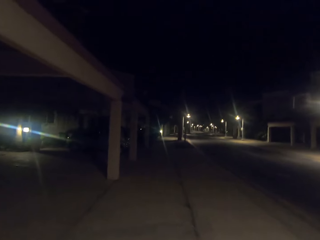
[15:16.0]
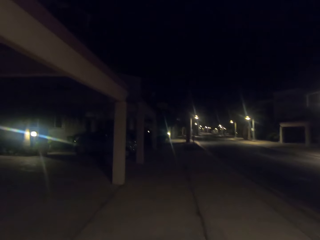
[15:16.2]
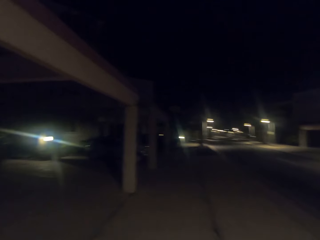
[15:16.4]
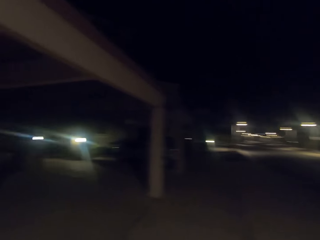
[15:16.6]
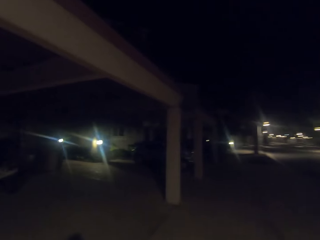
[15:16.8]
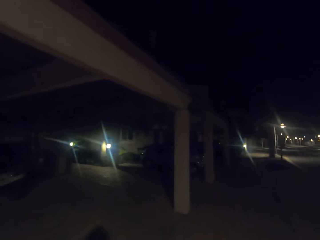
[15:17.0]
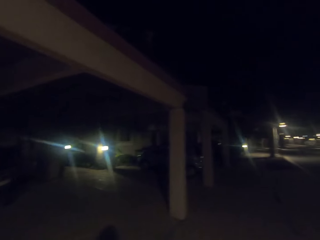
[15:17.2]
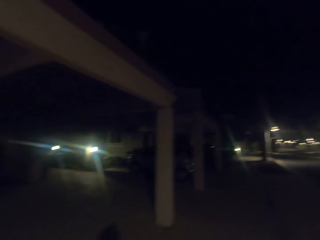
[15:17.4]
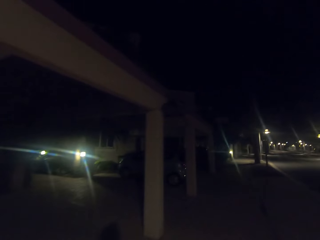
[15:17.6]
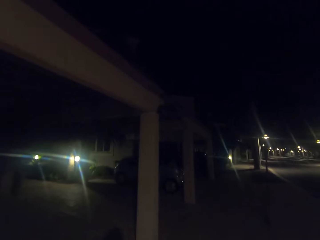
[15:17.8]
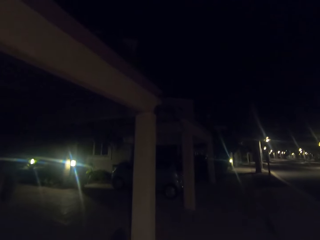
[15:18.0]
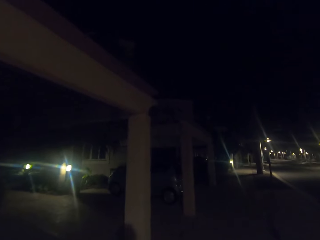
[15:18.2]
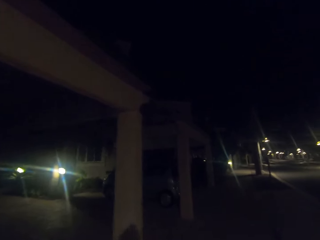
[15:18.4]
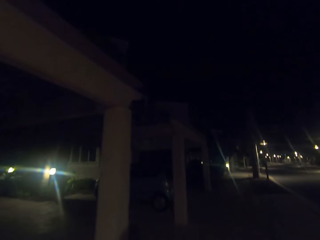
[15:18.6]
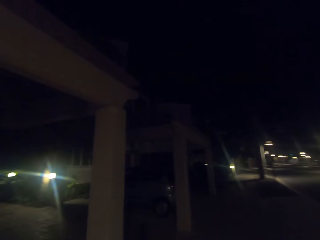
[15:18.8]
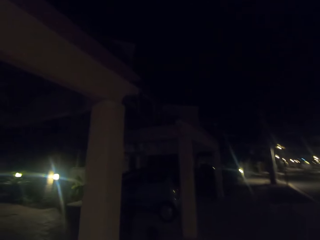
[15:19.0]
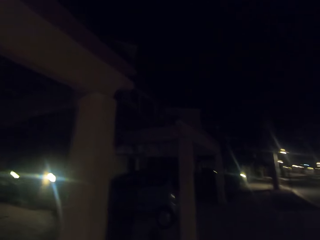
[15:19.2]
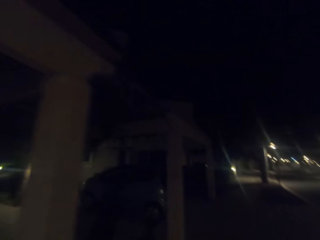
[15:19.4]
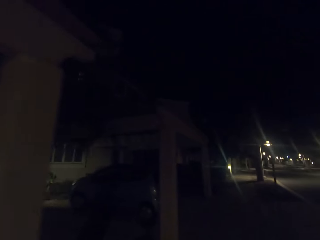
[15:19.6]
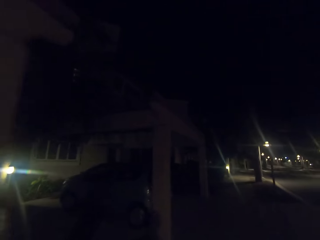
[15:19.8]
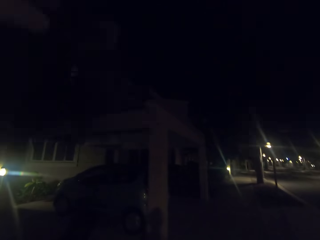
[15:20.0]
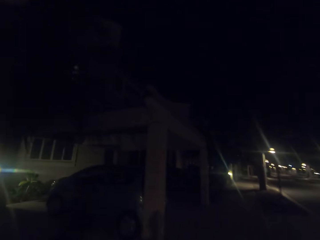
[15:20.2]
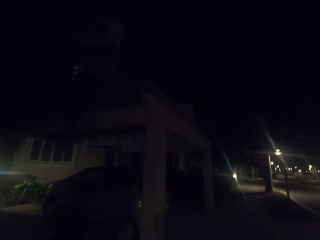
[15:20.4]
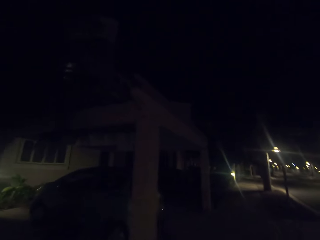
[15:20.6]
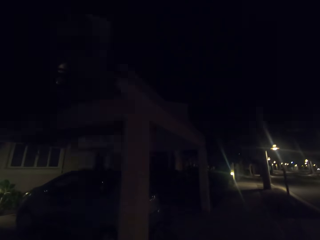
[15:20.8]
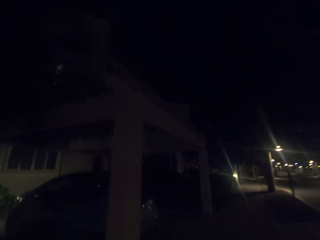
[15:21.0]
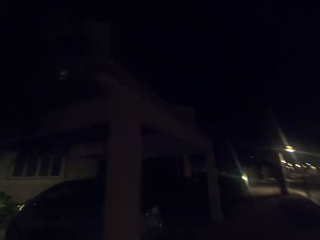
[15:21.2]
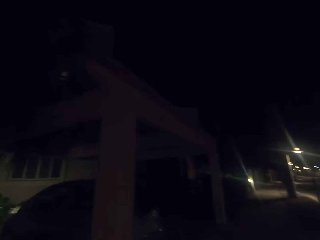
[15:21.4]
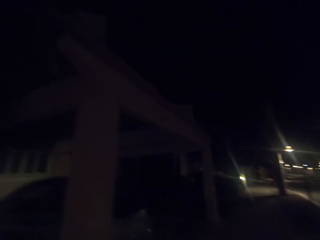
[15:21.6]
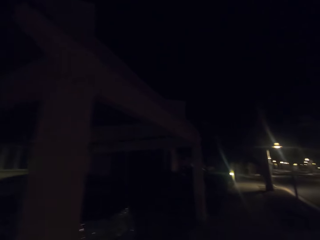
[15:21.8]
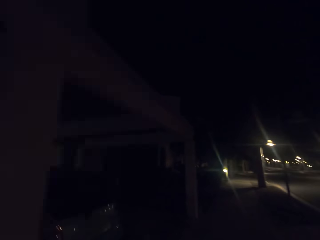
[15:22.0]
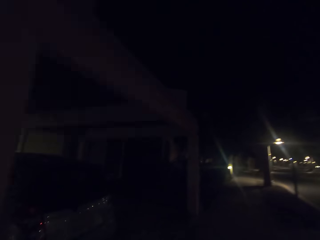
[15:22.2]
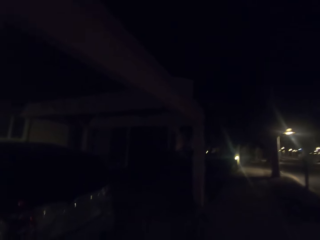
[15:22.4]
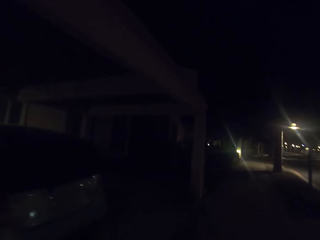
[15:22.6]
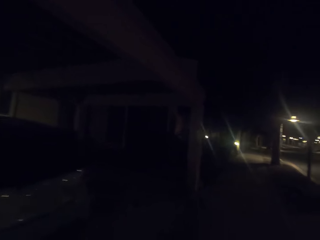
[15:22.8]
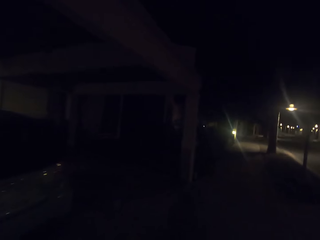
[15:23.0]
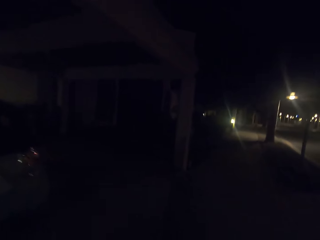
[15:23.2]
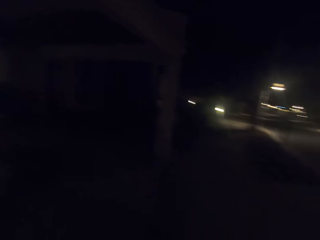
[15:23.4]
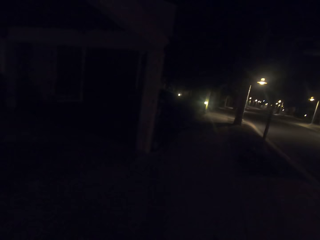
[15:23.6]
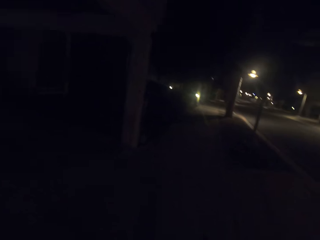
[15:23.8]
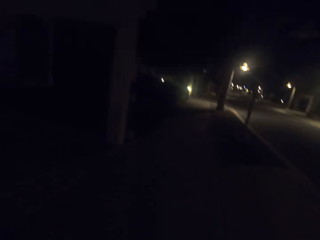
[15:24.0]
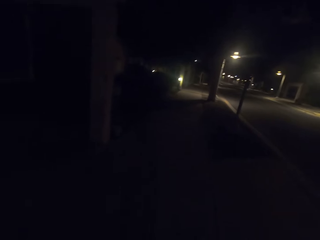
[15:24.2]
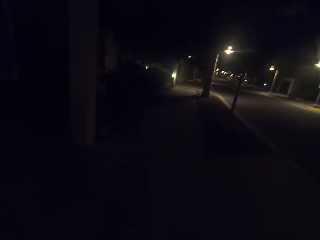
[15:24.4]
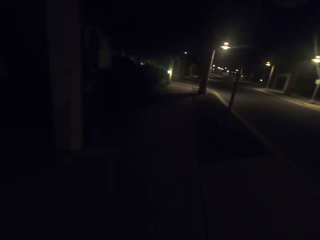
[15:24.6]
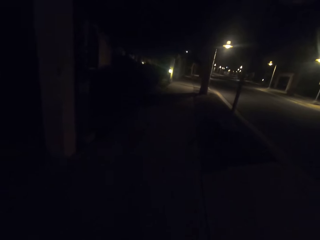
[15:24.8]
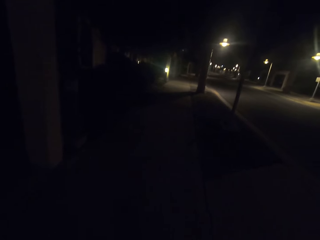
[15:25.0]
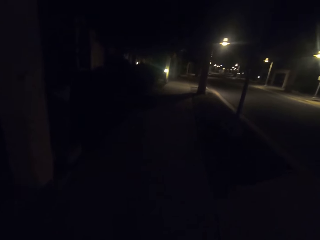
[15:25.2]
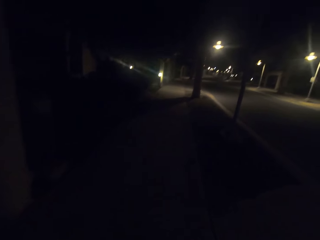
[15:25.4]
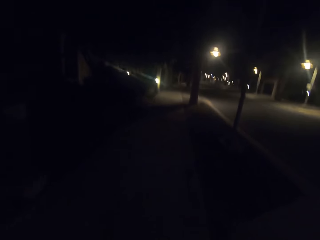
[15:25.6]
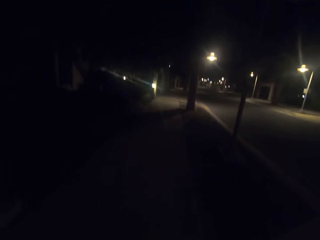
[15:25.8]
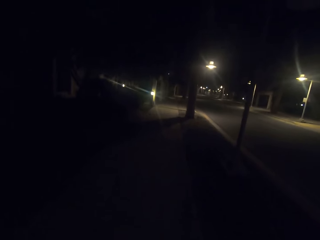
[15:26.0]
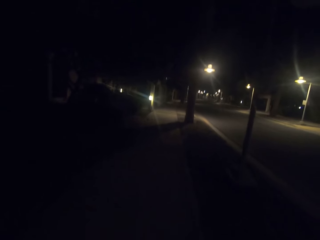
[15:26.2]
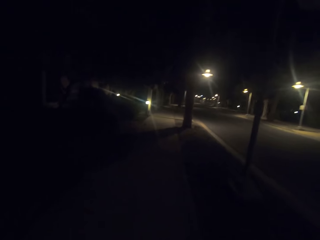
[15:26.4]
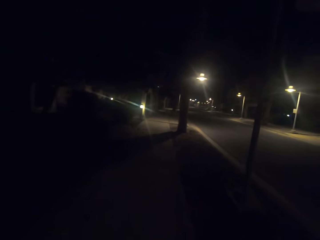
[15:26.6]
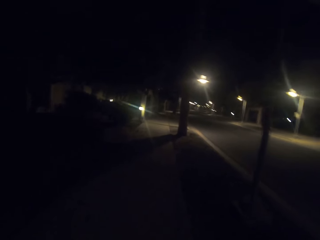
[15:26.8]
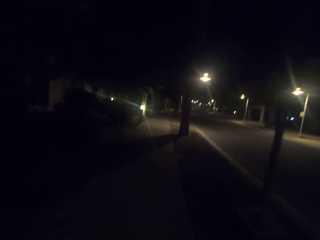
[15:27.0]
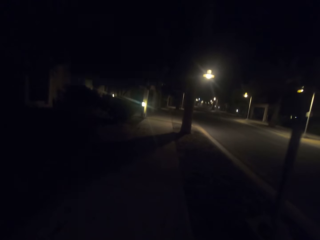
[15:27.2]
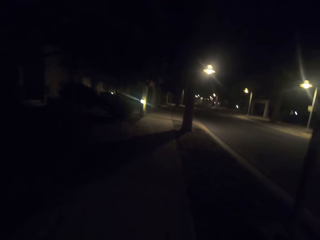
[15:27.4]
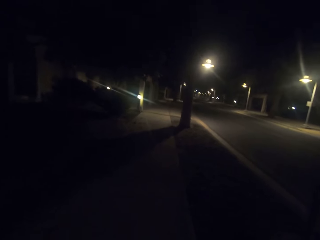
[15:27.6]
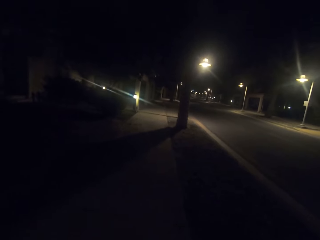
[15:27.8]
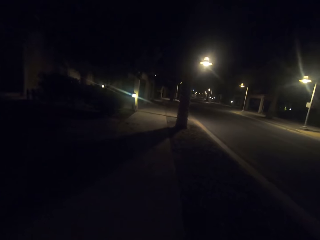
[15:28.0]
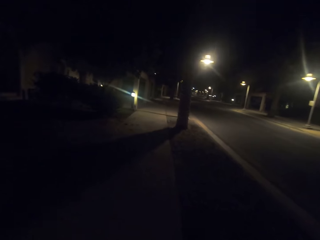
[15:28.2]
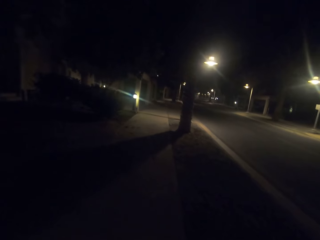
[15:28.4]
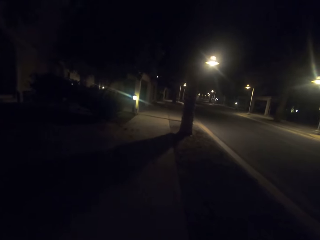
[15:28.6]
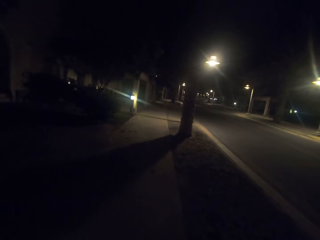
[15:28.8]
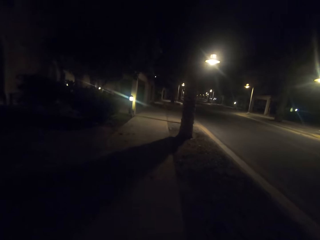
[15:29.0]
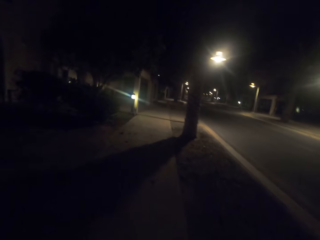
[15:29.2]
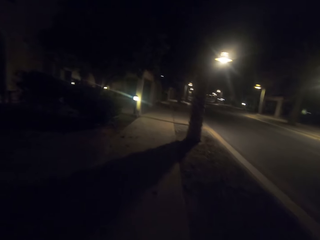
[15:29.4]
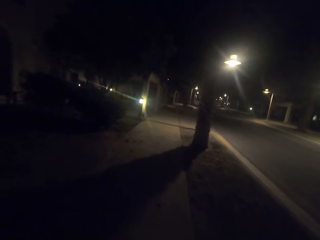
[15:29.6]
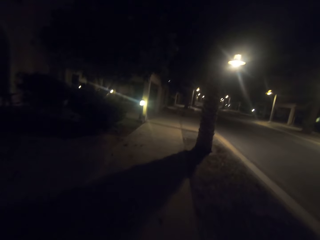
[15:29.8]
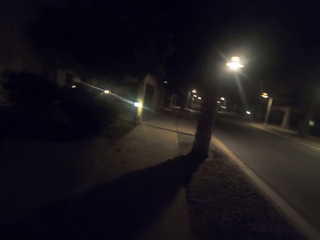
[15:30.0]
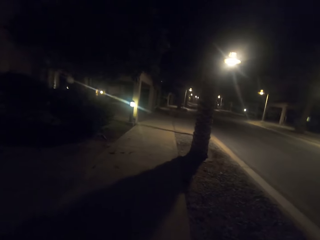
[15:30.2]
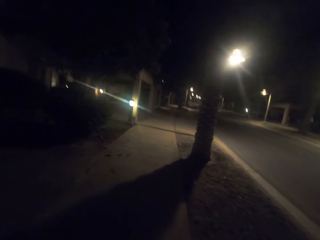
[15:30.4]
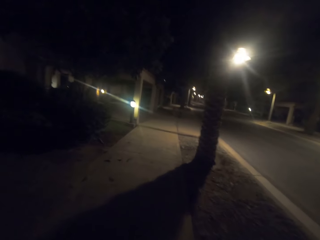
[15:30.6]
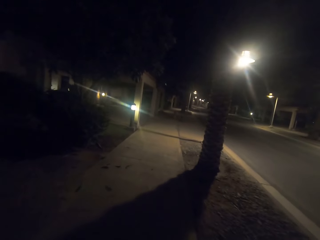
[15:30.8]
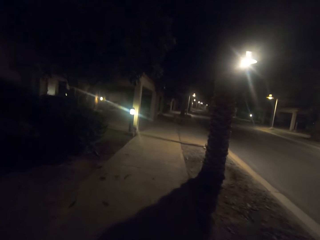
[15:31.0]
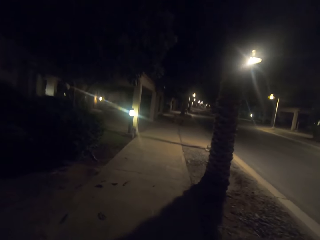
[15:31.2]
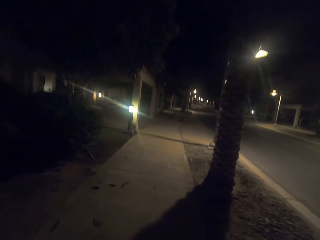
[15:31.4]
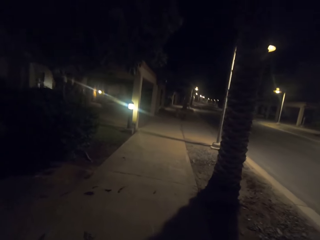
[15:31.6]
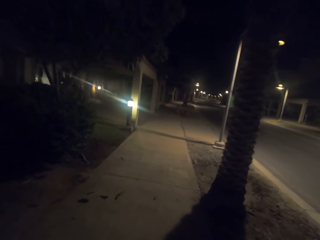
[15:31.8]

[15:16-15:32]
The camera wearer looks around. They walk on a footpath.

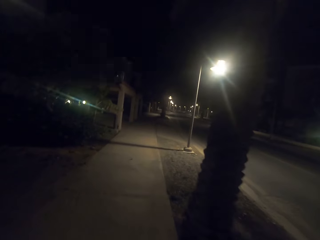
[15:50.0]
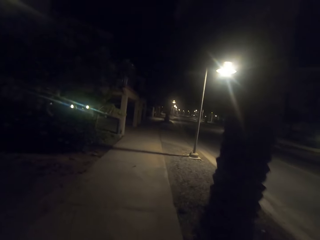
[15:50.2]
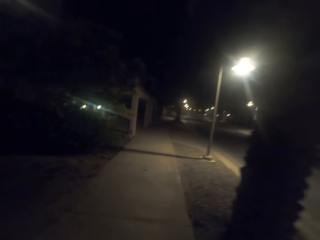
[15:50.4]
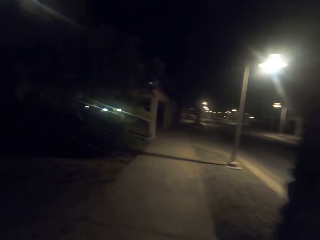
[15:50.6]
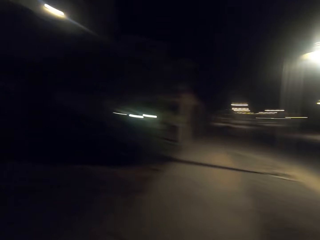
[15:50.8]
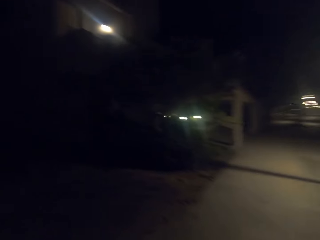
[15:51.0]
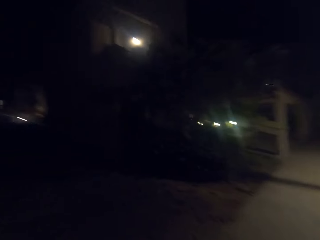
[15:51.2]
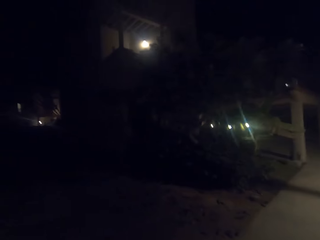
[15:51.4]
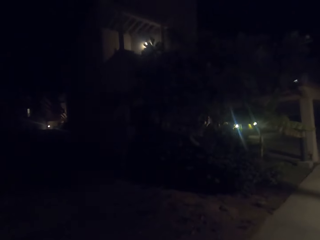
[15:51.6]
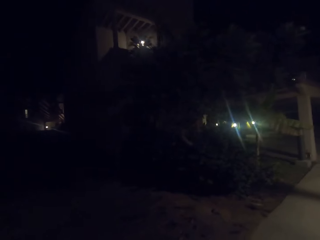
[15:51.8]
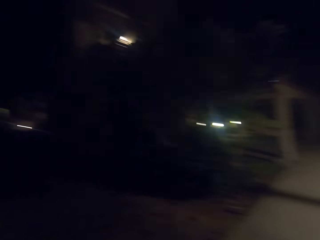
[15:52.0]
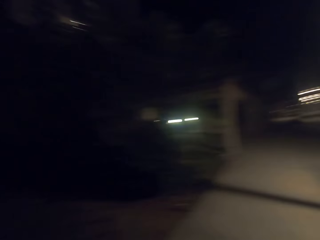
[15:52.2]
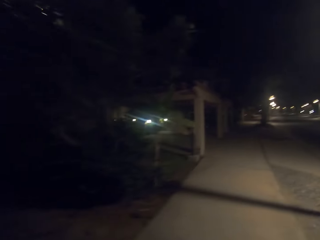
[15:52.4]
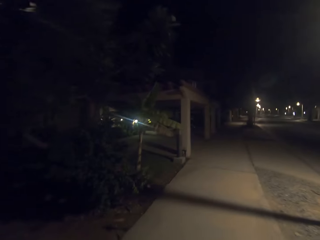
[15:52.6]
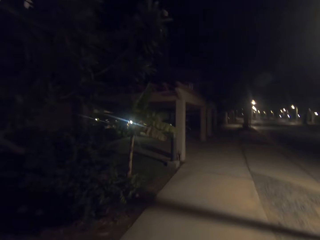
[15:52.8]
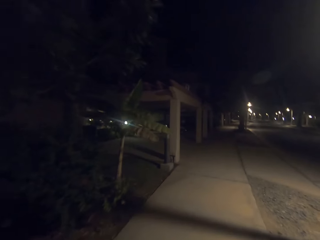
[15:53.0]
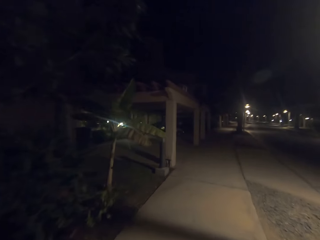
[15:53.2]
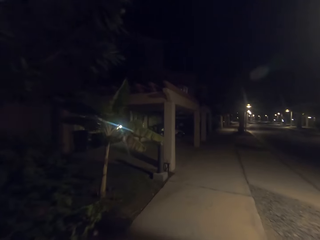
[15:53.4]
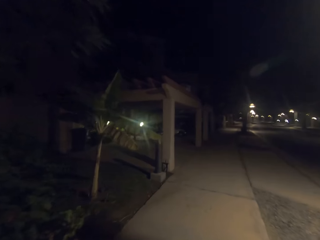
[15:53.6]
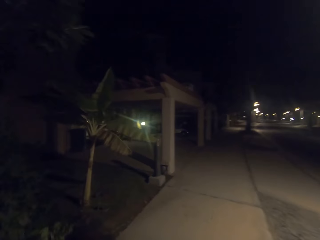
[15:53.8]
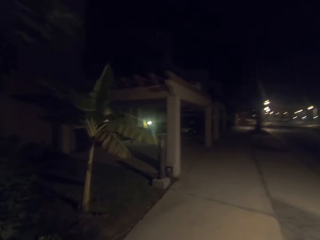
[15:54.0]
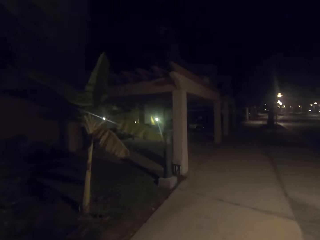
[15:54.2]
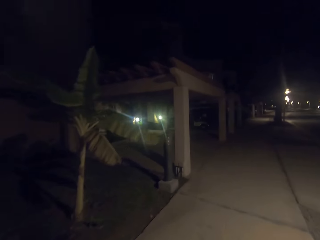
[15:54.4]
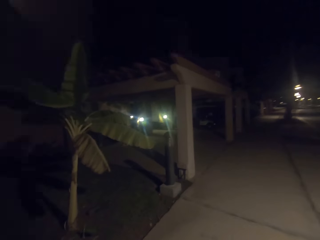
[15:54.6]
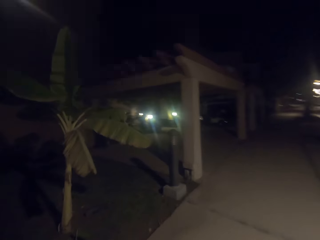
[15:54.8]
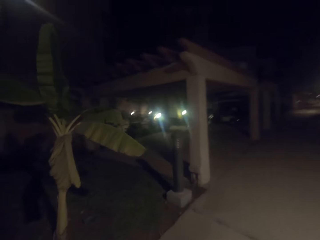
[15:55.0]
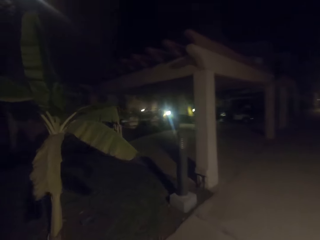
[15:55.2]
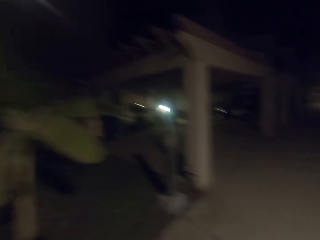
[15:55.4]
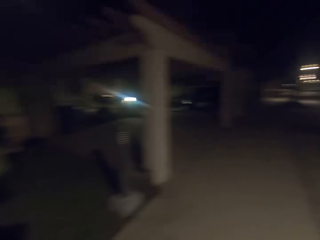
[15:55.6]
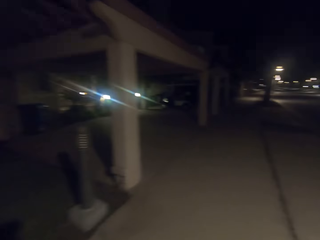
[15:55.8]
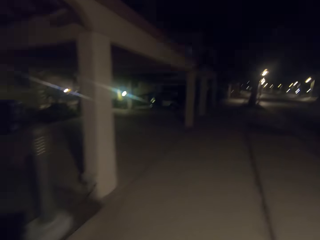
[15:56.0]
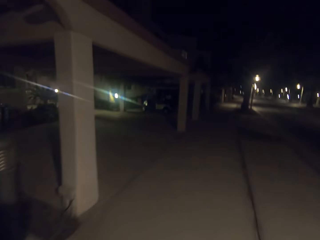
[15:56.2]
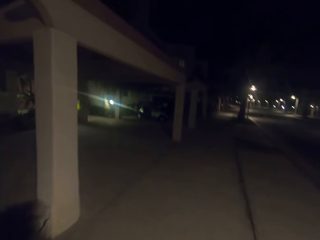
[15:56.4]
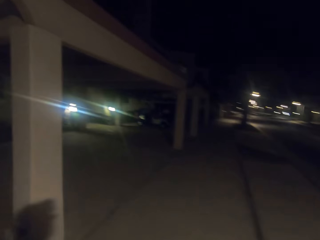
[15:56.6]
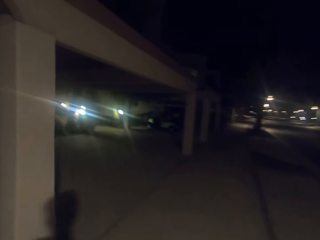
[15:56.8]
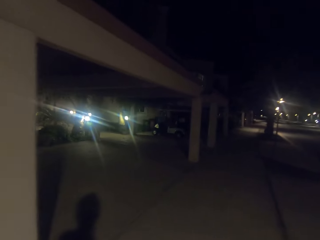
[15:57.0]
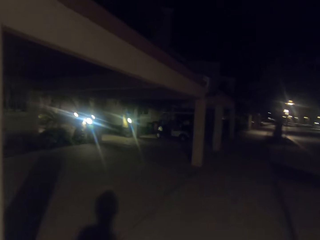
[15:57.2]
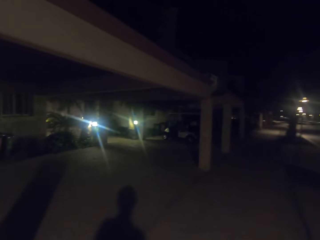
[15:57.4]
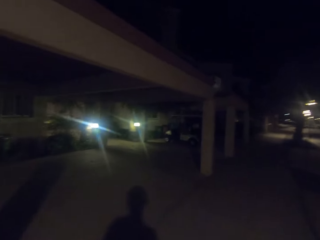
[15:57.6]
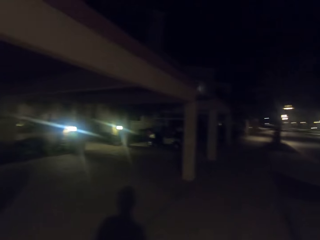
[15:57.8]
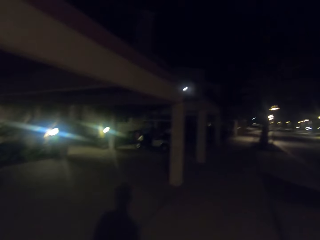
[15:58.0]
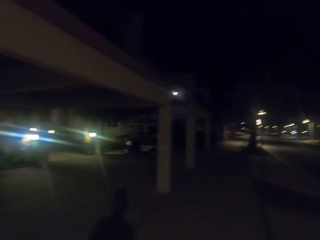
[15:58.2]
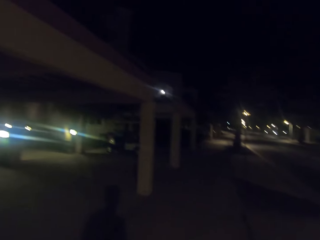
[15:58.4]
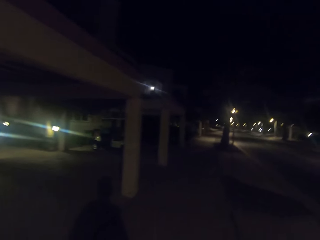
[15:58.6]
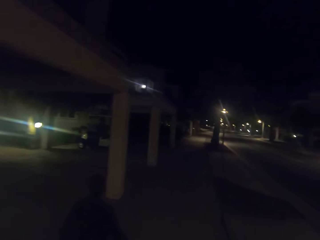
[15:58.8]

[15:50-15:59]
The camera wearer looks around.
